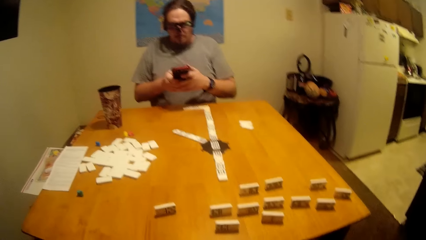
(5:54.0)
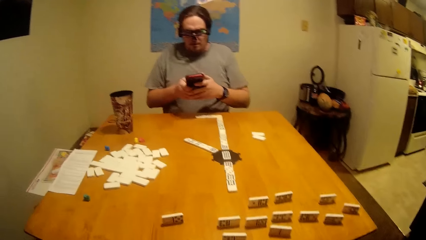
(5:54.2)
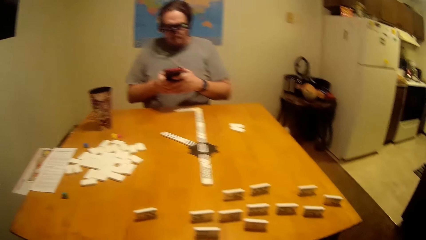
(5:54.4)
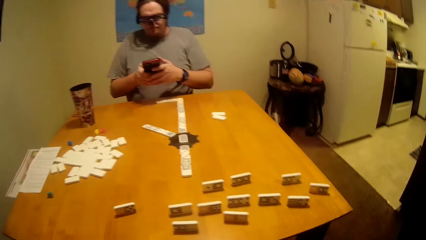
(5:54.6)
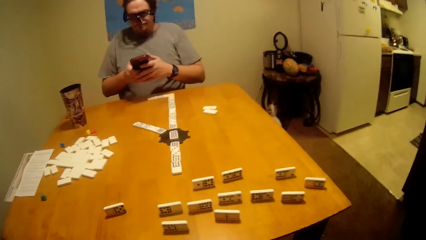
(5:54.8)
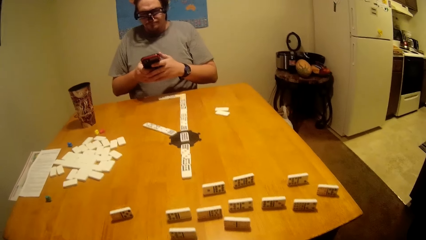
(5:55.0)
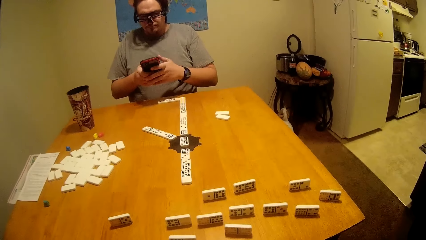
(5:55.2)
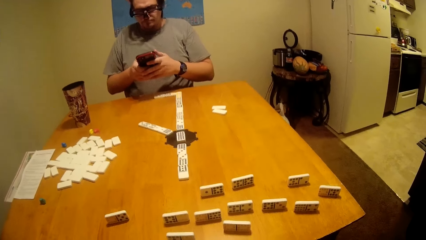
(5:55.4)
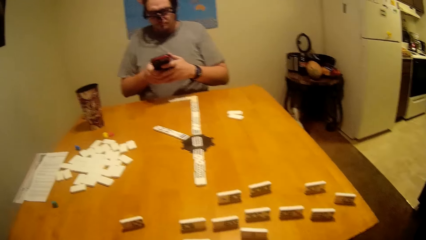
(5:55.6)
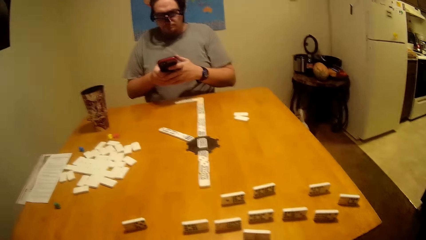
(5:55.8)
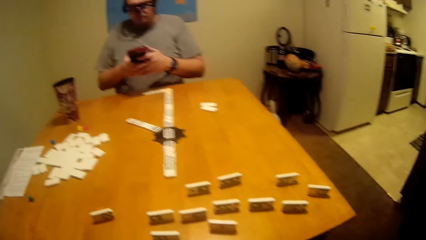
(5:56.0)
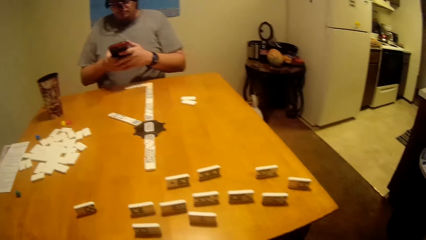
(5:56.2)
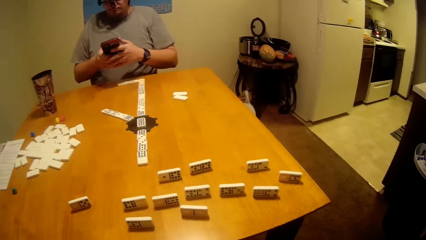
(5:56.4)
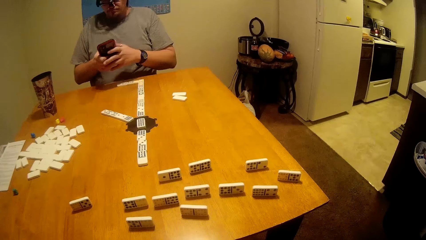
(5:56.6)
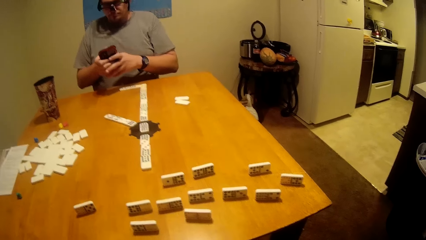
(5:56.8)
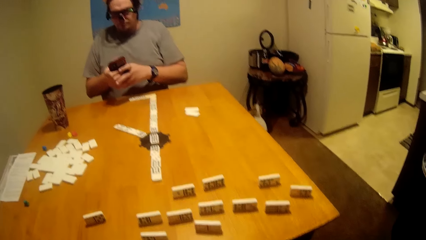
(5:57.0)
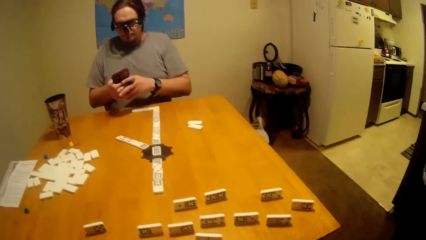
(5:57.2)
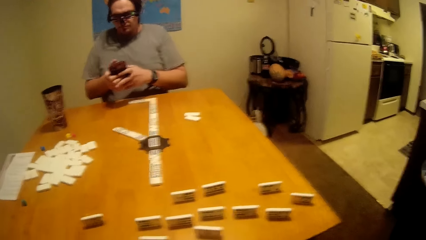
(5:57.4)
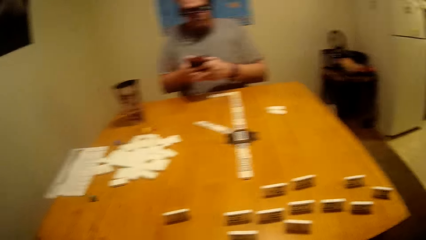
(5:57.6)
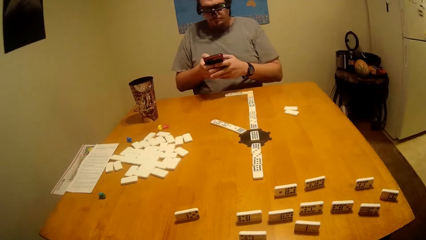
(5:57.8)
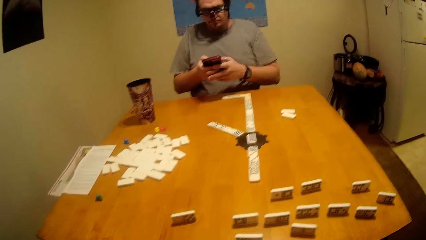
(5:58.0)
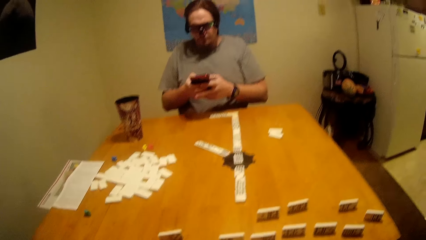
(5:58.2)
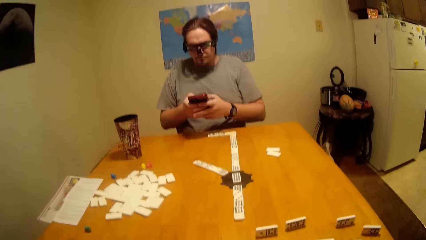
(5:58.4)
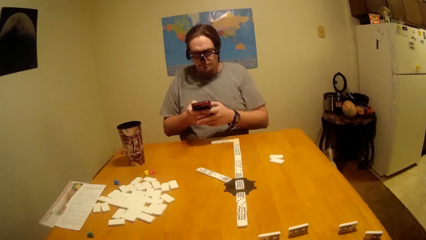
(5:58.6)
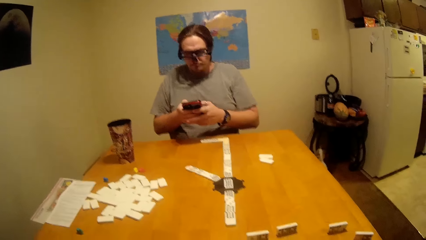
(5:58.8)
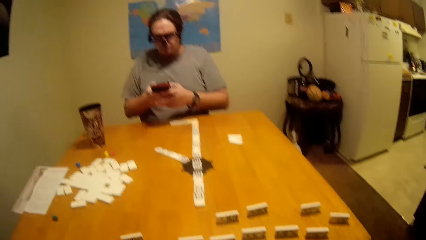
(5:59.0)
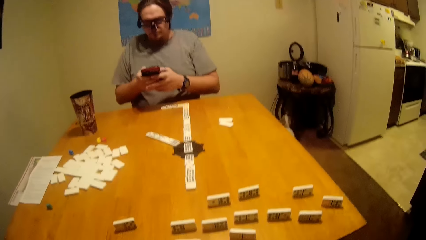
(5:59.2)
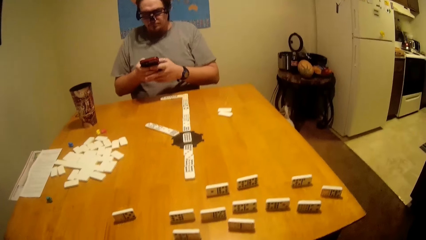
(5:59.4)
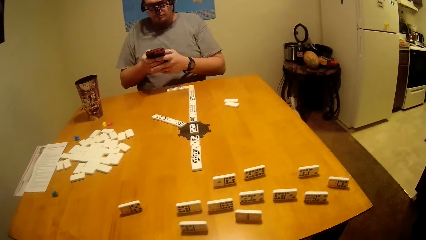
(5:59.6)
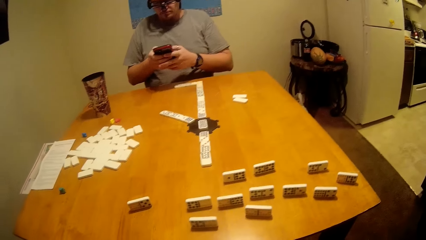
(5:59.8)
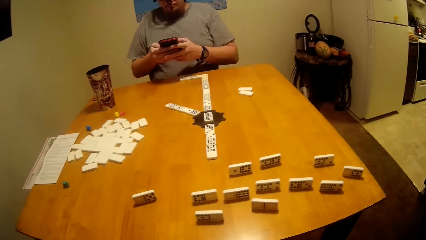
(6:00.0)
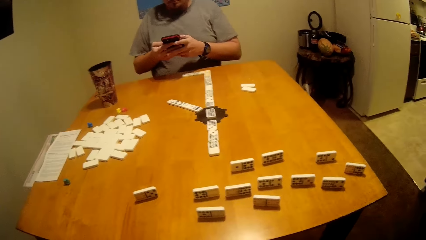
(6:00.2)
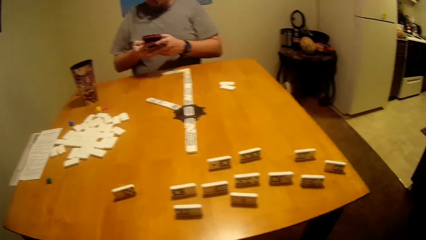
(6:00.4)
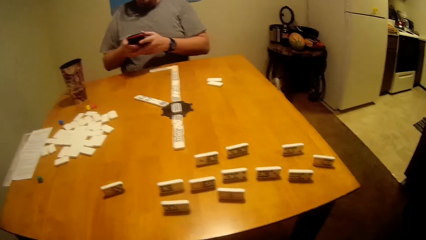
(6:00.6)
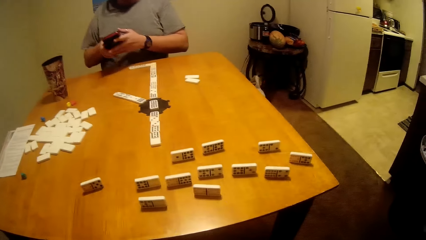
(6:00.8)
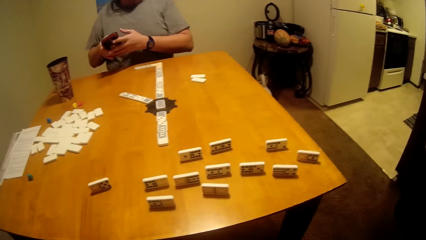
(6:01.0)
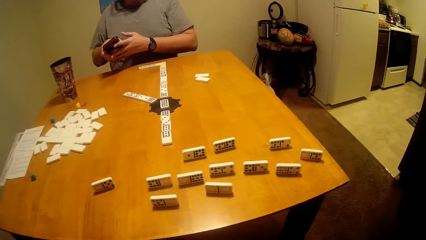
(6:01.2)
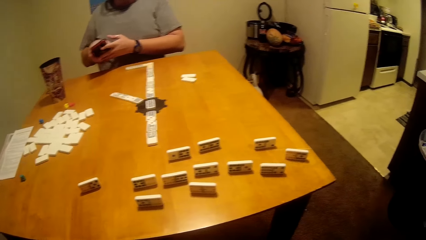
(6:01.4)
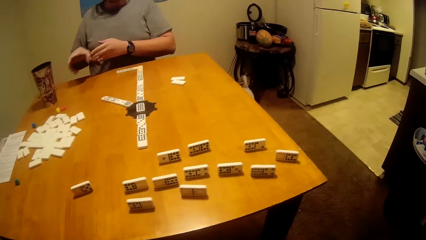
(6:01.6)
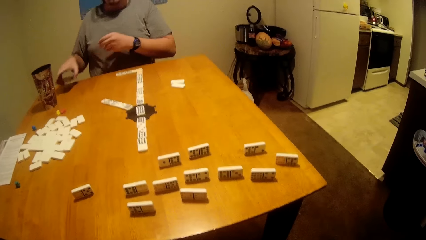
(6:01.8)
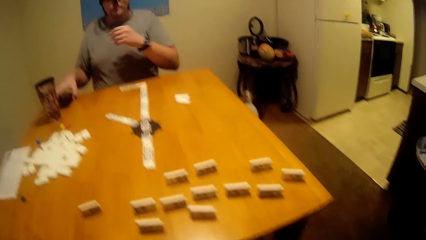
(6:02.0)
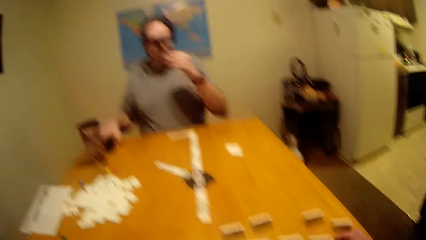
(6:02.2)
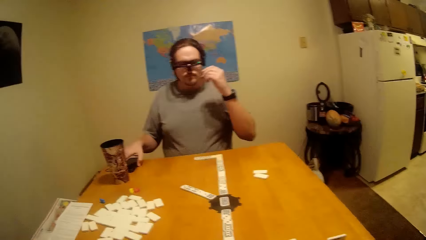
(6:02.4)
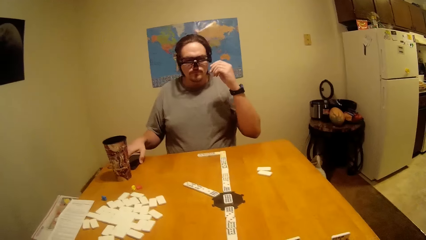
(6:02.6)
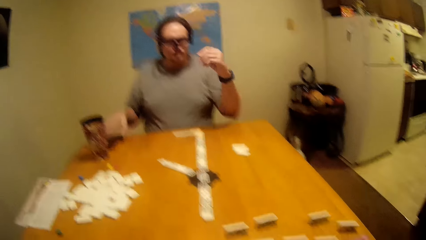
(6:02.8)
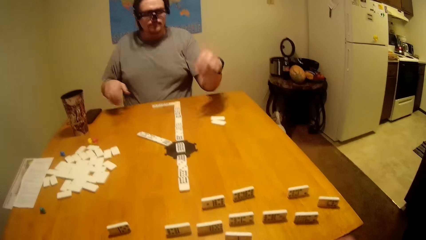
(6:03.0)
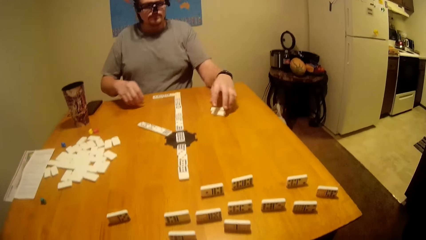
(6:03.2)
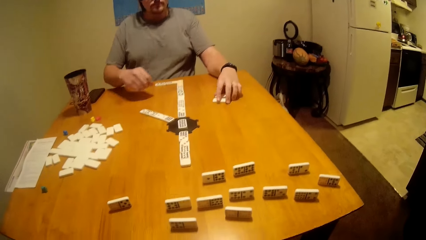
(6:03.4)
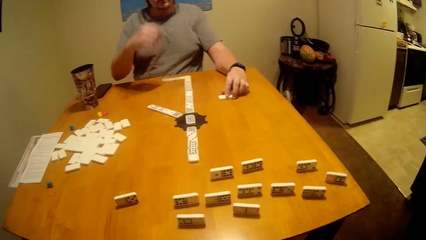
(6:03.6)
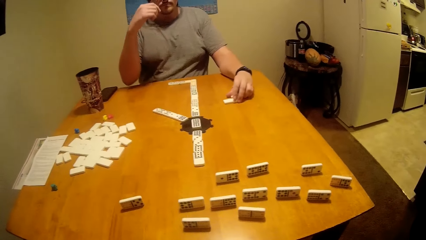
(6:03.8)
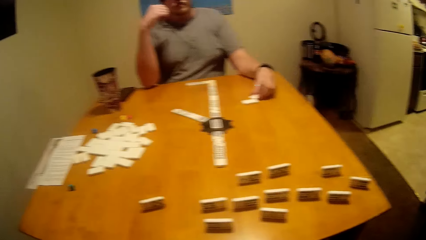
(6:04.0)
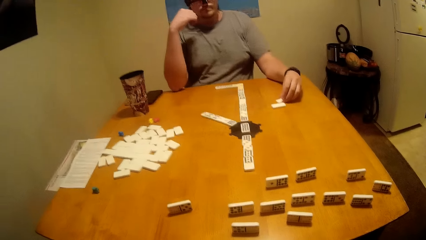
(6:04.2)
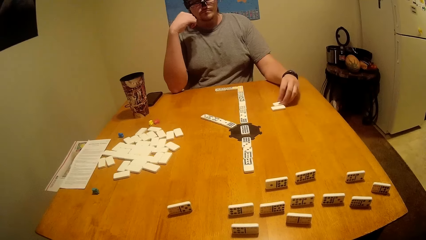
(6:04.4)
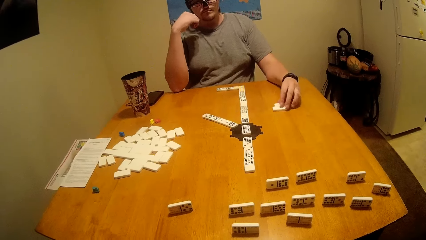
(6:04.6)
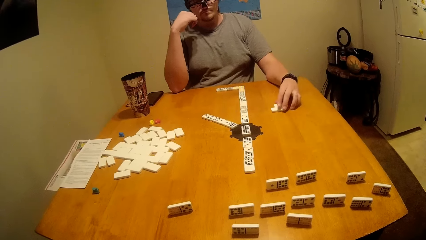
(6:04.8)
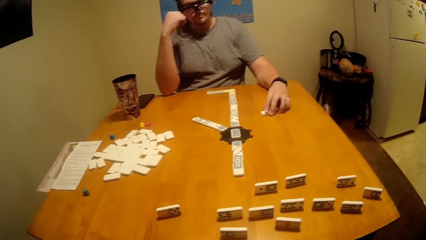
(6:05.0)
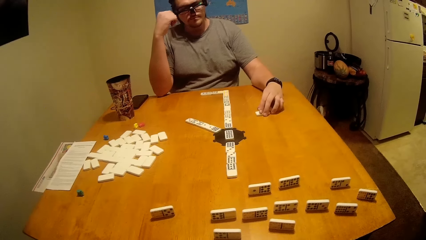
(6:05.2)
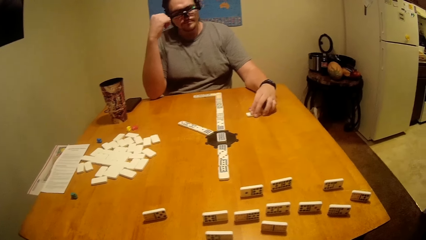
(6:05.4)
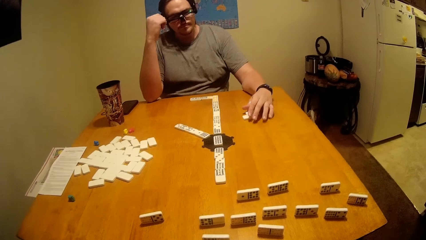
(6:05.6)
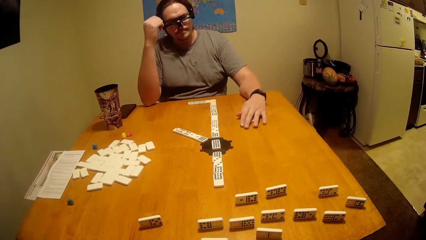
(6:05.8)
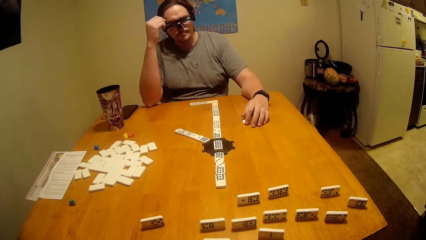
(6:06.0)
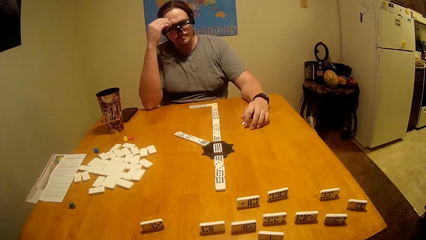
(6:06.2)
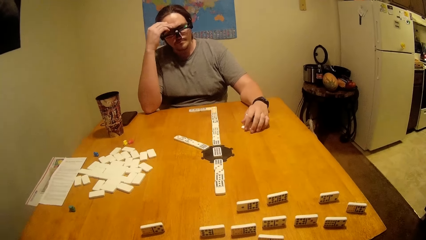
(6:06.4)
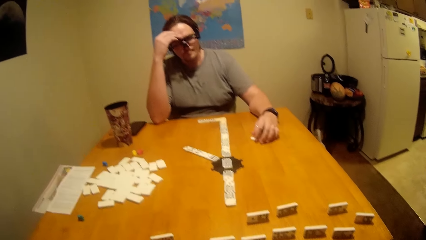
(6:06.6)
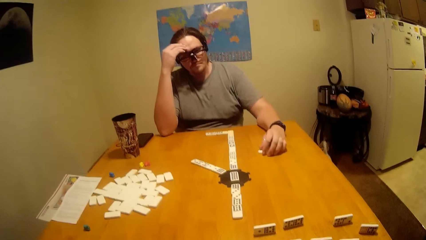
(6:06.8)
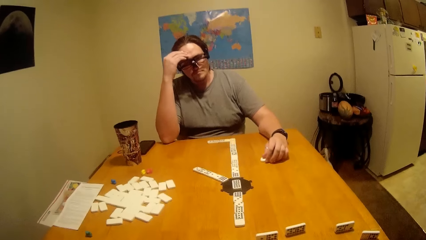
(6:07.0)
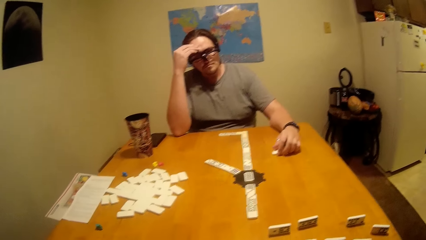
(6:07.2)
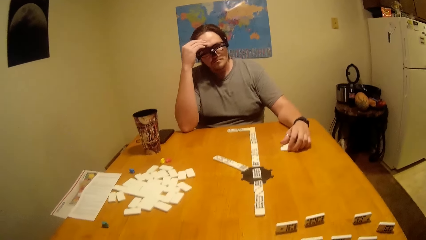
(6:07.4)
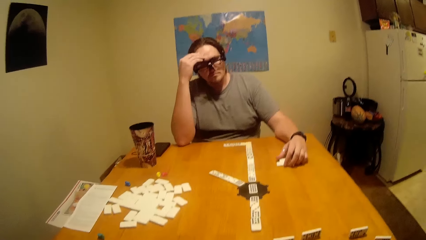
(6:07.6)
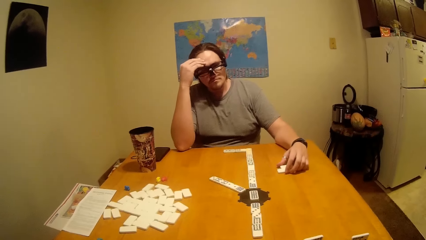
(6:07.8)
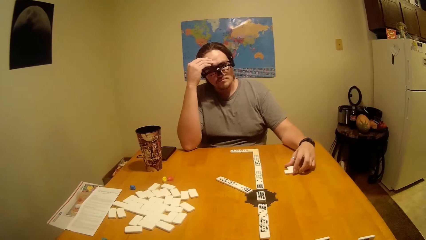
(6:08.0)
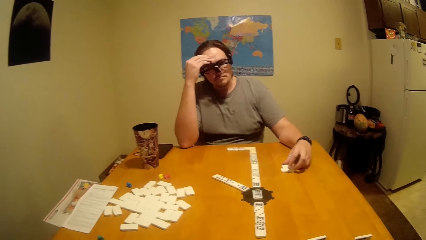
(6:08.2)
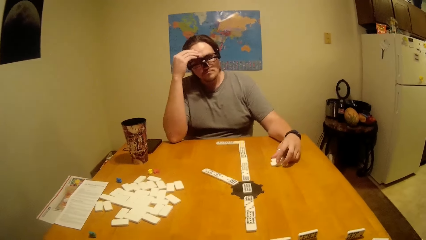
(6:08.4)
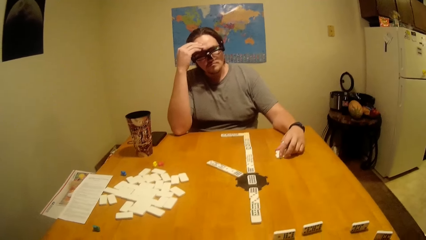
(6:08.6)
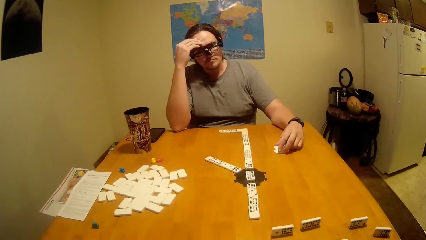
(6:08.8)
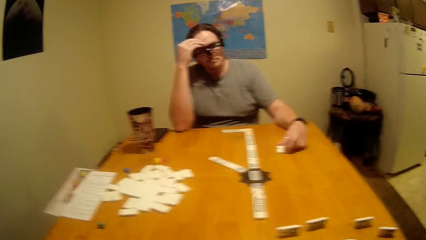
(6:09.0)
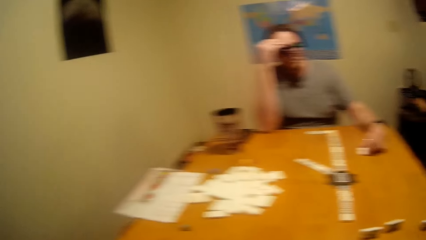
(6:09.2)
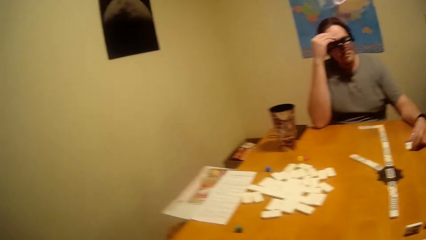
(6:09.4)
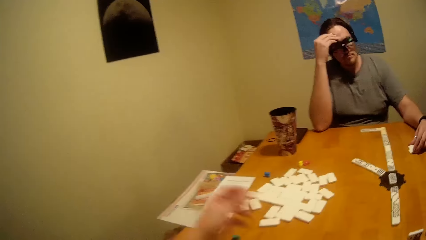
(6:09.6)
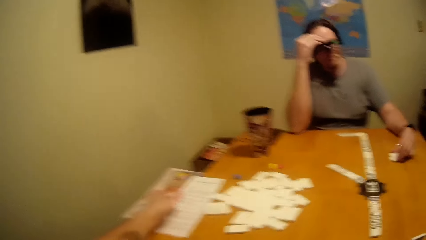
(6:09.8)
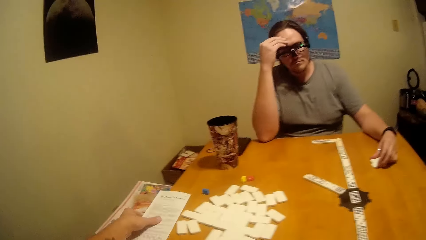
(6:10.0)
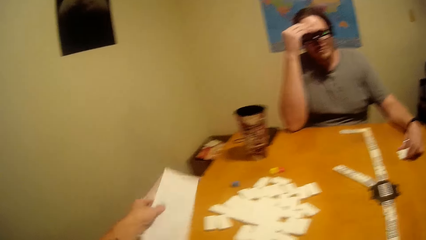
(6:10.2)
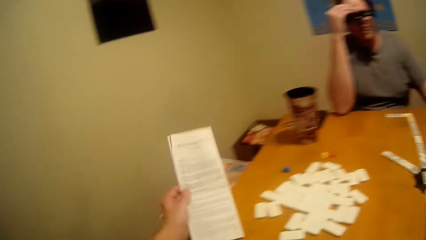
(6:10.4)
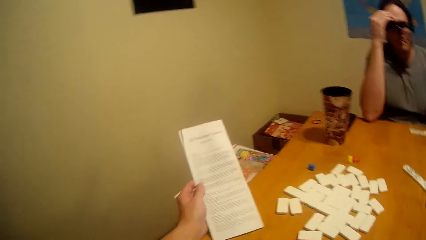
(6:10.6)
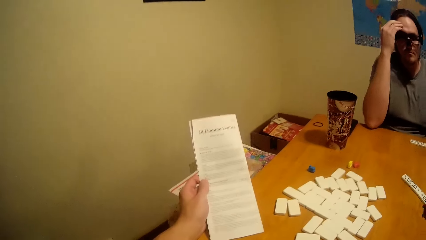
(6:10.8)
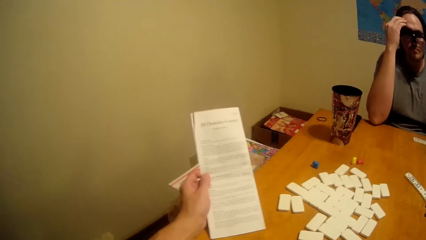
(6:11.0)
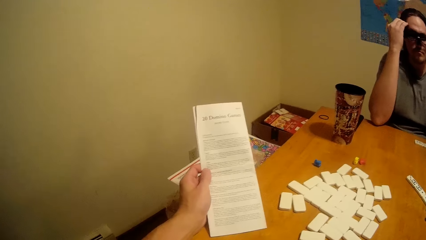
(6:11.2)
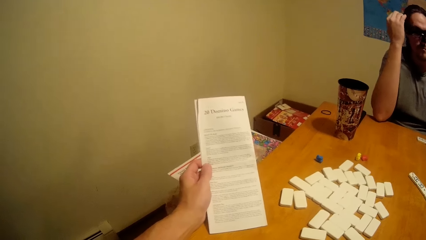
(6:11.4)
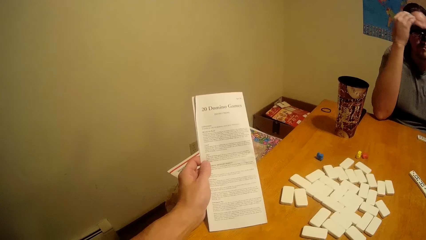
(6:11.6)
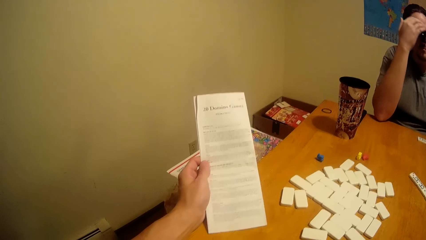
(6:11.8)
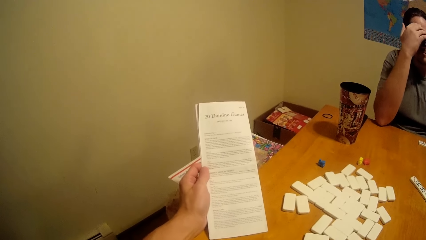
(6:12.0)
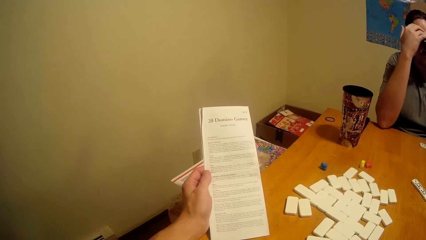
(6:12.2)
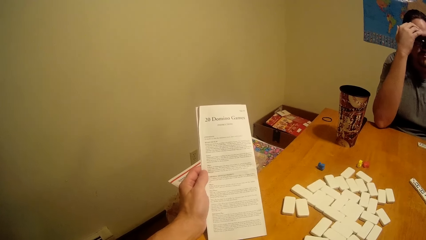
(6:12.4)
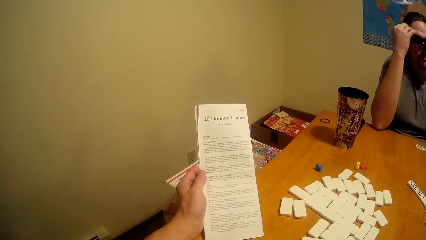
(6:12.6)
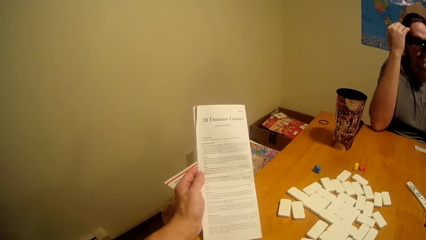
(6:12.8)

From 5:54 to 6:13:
The camera wearer talks to a person. They put the phone on the table. The person touches the dice. The camera wearer looks at the person play the dominoes. They pick up the game manual. They read the game manual.
